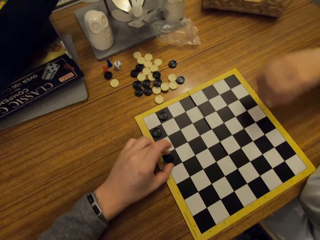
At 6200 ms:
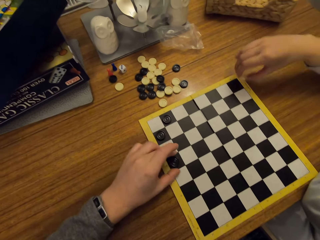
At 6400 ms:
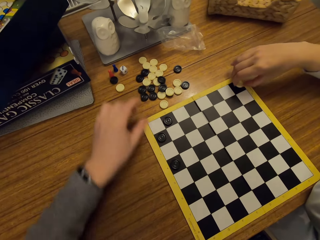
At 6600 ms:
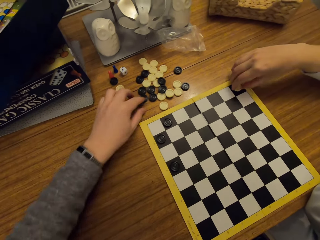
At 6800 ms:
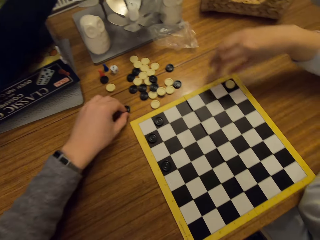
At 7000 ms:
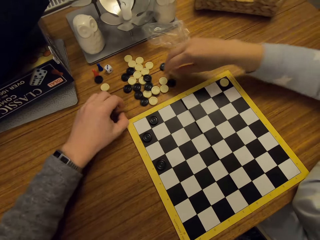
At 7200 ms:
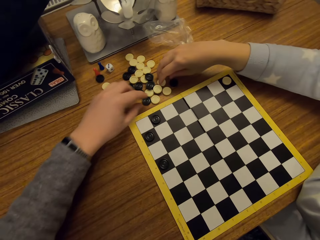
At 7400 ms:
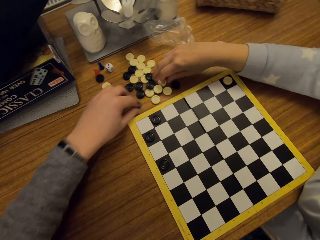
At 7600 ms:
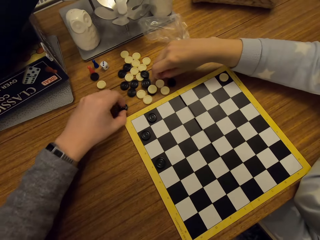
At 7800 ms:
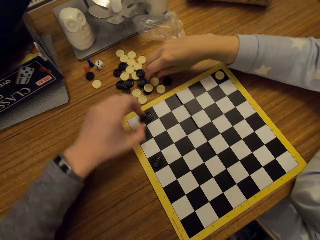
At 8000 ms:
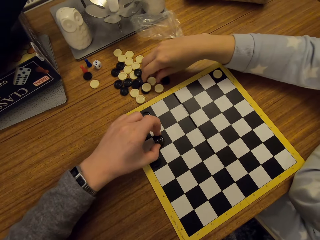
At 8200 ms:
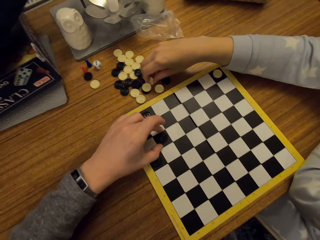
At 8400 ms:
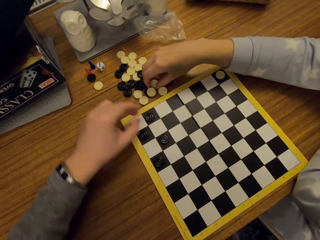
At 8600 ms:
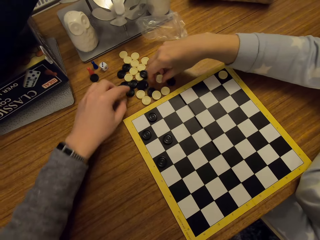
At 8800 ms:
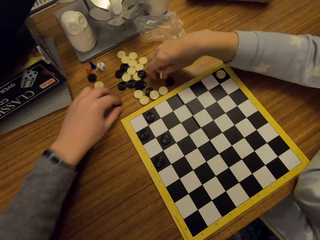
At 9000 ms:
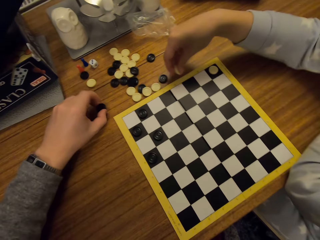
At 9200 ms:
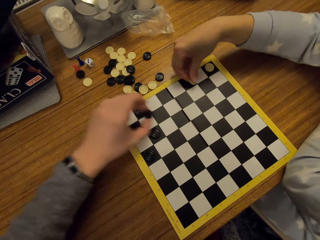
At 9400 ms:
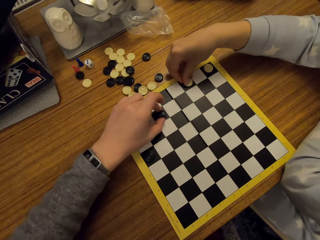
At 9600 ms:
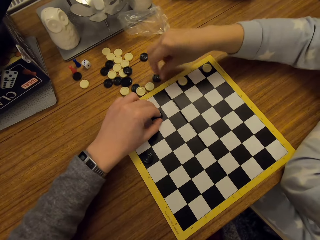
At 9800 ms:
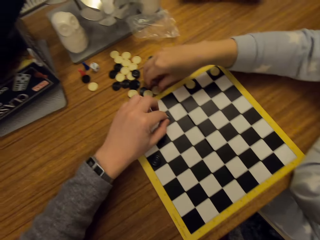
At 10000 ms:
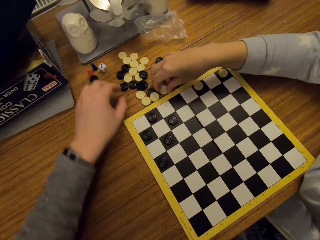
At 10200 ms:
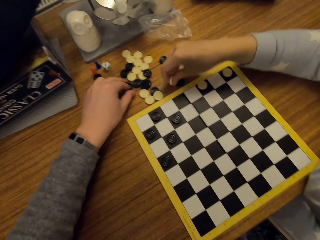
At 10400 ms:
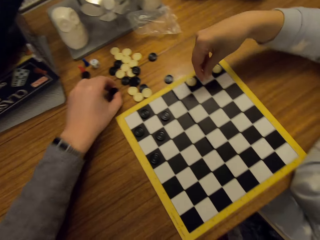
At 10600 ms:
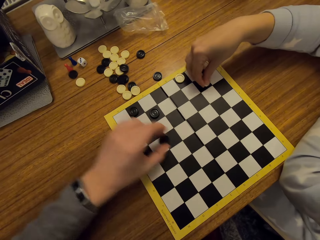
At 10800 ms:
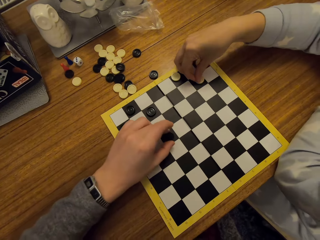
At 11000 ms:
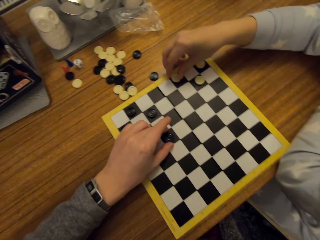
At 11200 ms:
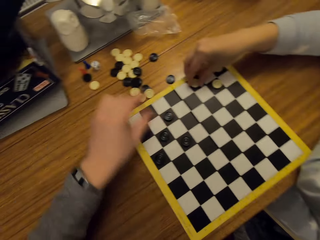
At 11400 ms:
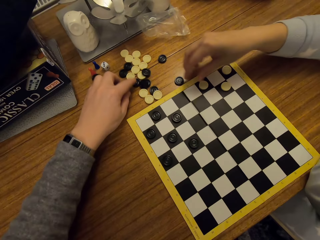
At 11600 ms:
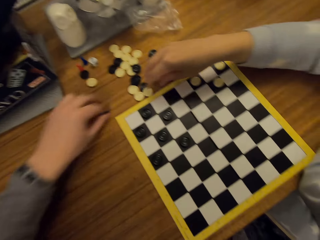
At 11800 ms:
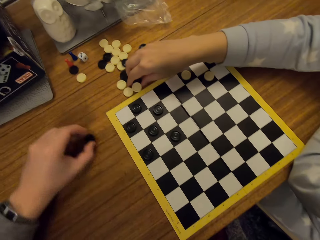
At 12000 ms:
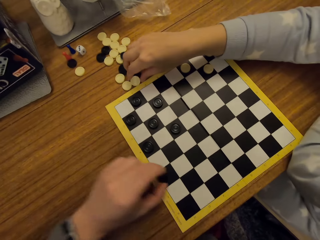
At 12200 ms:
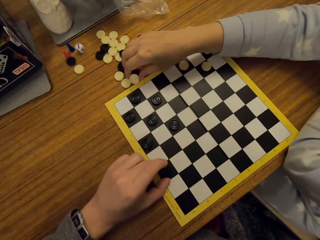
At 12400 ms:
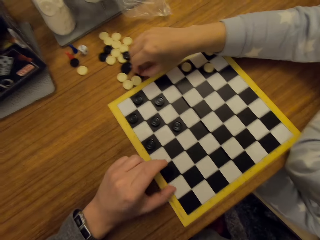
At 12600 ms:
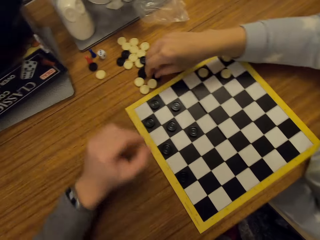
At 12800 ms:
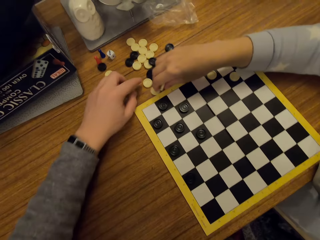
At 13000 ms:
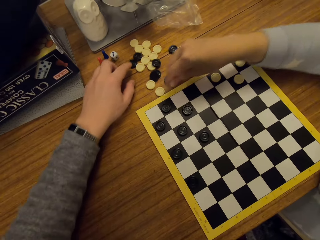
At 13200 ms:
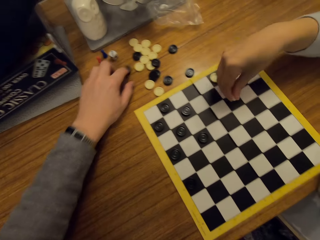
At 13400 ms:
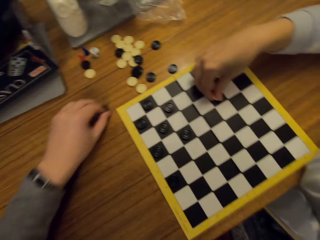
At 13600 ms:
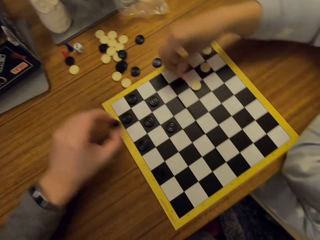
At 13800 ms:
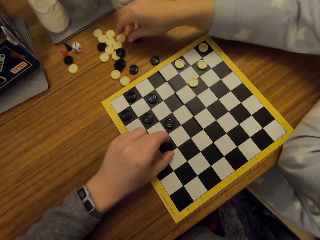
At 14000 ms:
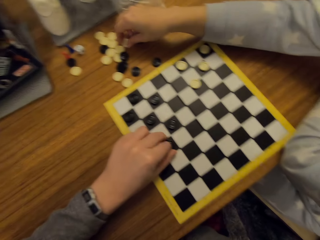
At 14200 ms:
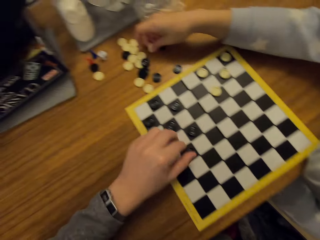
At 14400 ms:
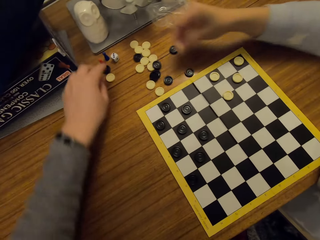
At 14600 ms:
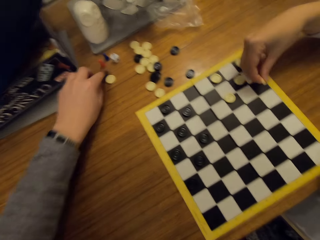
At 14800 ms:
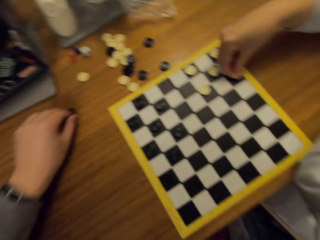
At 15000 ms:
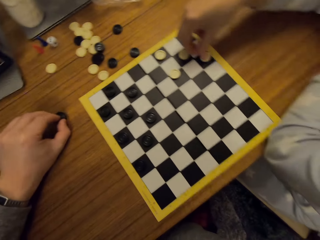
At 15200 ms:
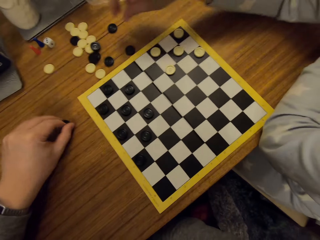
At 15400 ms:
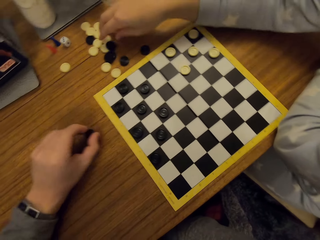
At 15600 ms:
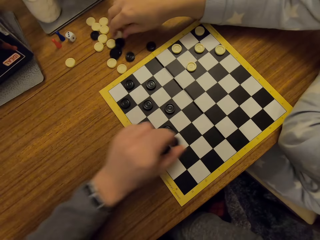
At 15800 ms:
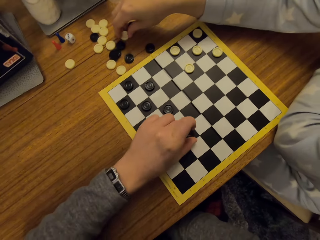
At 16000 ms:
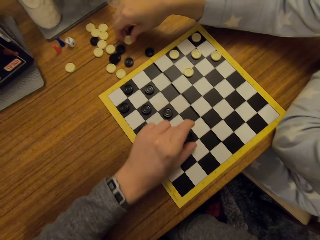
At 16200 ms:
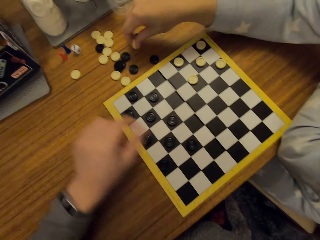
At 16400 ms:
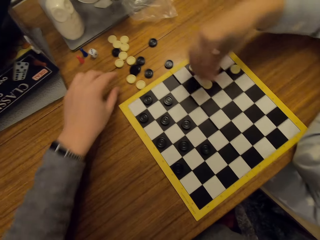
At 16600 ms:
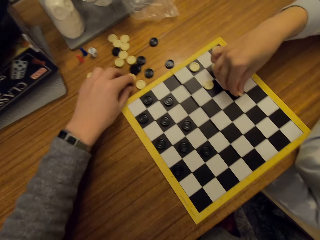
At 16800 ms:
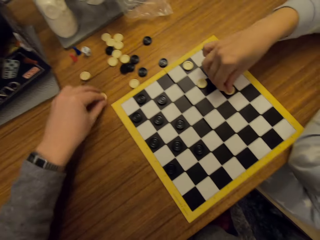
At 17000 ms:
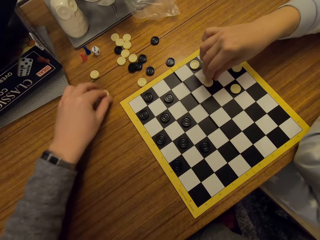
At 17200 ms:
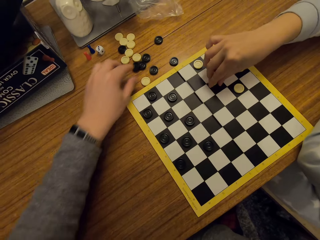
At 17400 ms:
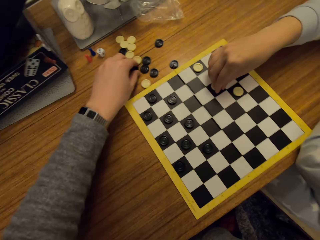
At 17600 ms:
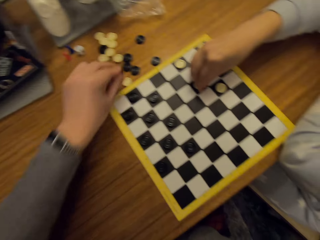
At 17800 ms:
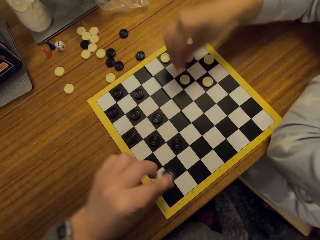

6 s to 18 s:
The camera wearer lifts a button or disc. They put the disc on the board. A woman puts the disc on the board. The camera wearer takes a disc. The woman takes a disc. The camera wearer puts the disc on the board. They take a disc. The woman puts the disc on the board. The camera wearer puts the disc on the board. The woman picks up a button. The camera wearer puts a button down. They take a disc. The woman puts the disc on the board. The camera wearer puts the button down. They move a button. They take a disc. They put the disc on the board. The woman takes a disc and puts the disc on the board. The camera wearer puts the disc on the board. The woman picks up a button and puts the disc on the board. The camera wearer moves a button. They take a disc. They put the disc on the board. The woman takes a disc and puts the disc on the board.

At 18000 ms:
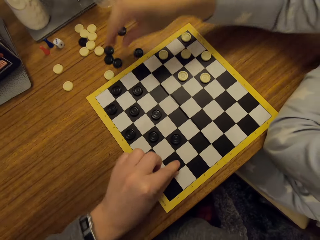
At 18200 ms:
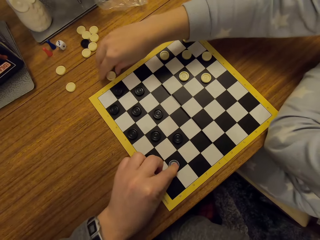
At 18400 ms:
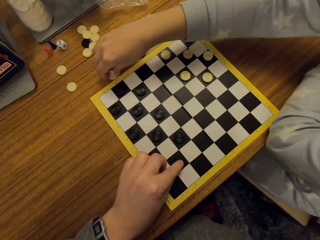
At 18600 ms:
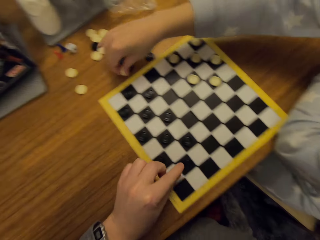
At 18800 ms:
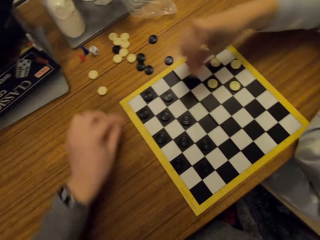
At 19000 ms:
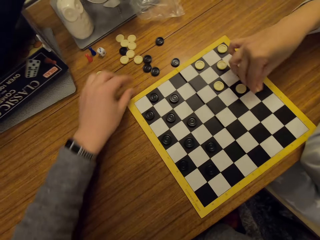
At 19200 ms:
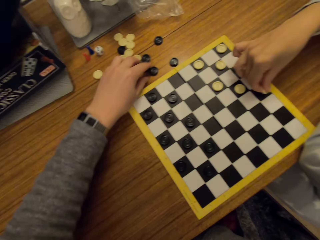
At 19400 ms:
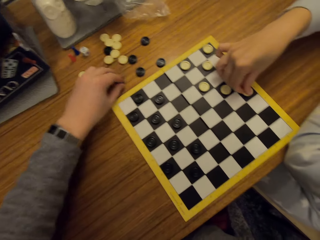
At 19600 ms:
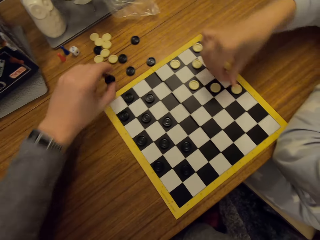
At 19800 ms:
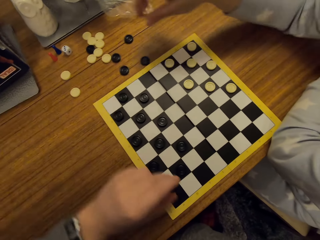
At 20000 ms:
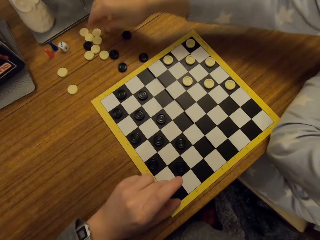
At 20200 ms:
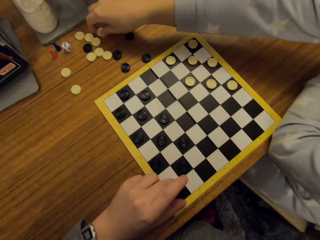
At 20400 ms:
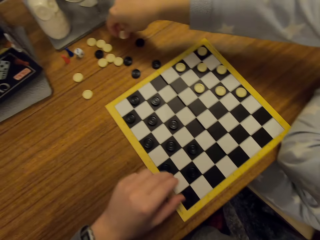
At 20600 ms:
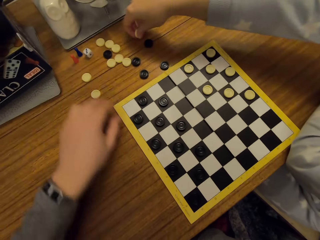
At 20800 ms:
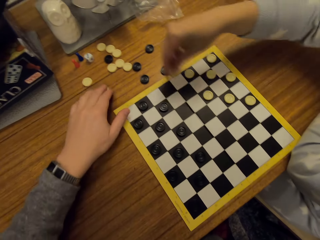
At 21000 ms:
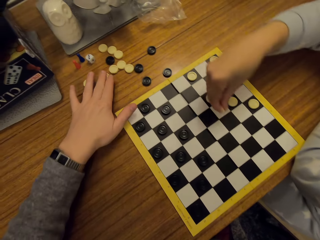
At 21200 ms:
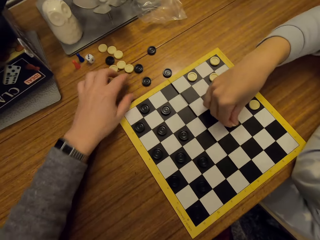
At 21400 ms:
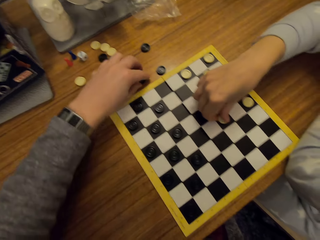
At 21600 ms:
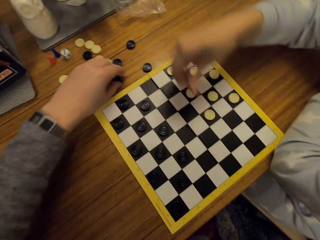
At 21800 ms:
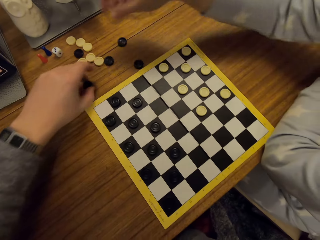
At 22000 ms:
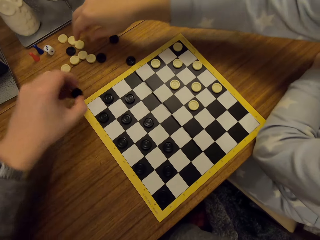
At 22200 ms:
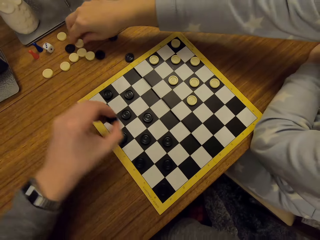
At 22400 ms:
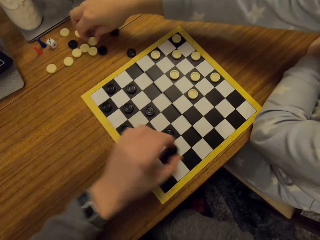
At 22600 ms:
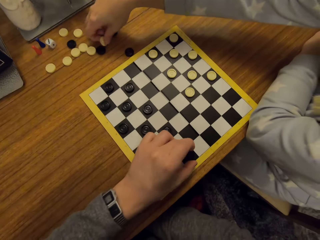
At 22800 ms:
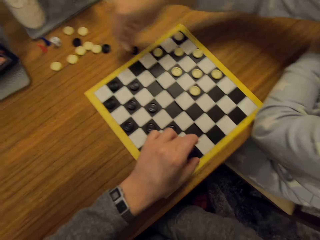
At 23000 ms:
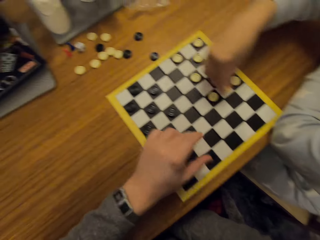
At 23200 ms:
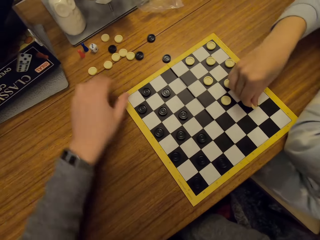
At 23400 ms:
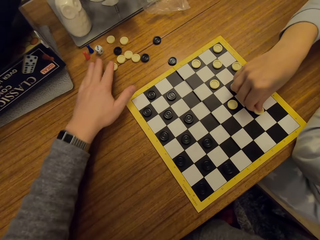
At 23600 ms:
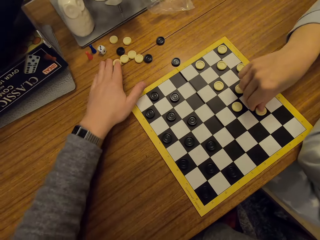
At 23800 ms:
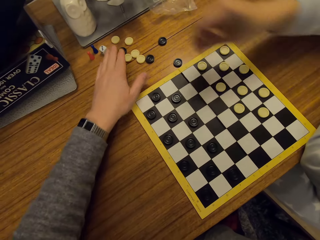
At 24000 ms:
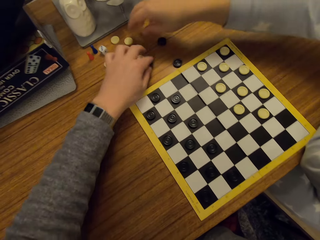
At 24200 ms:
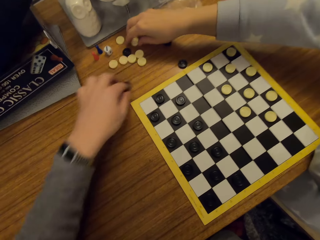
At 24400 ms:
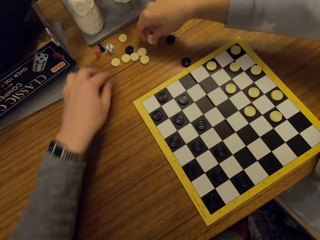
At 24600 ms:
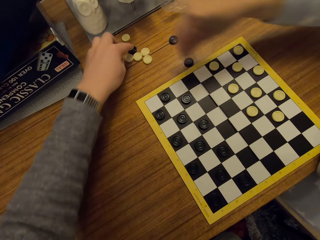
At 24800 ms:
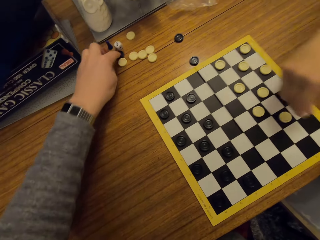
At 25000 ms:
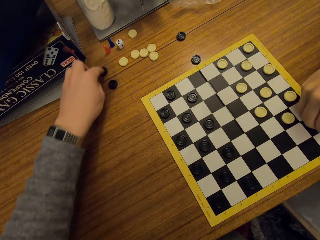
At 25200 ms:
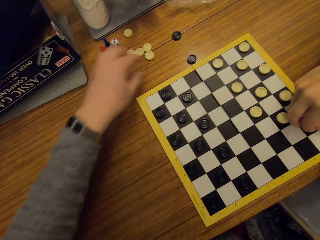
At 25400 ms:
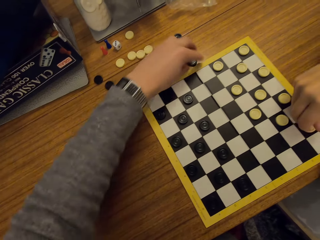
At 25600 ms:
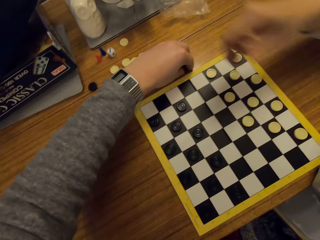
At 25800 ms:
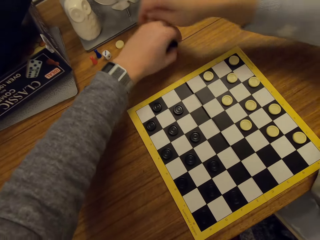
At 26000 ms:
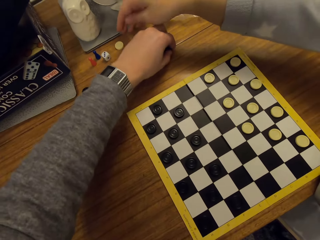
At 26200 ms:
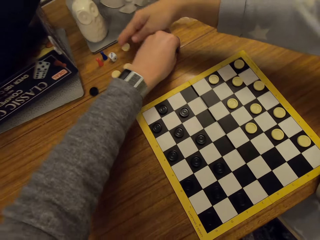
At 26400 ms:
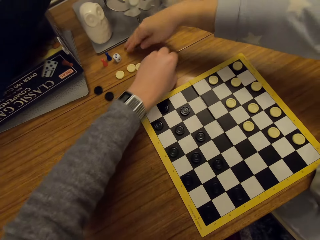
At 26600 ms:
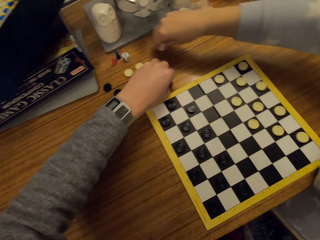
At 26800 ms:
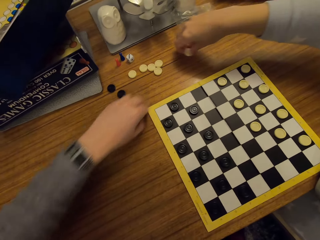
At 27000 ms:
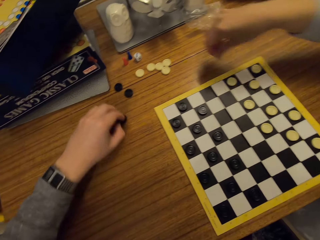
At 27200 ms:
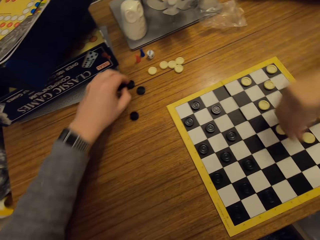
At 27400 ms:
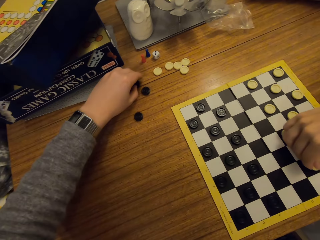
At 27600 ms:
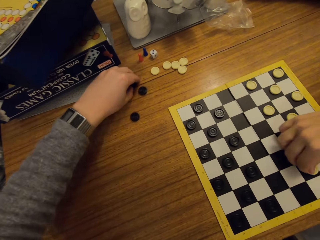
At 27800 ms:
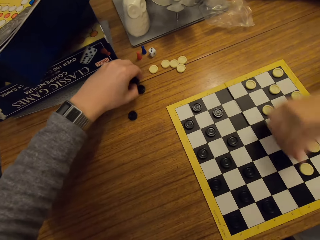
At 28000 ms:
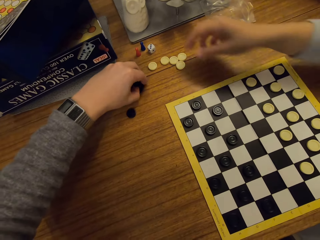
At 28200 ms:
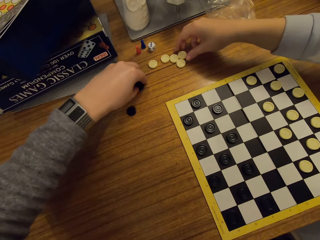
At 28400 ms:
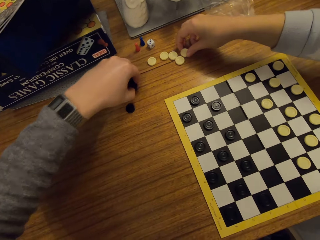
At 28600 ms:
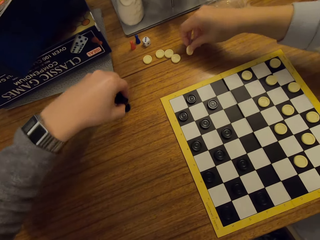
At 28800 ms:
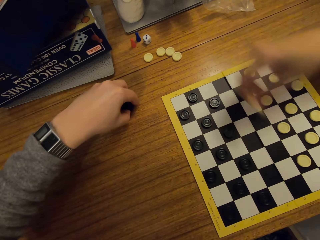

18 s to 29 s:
The camera wearer takes a disc or button. They put the disc on the board. A woman takes a disc and puts the disc on the board. The camera wearer takes a disc and puts the disc on the board. The woman takes a disc. The camera wearer moves a button. The woman puts the disc on the board. The camera wearer takes a disc and puts the disc on the board. The woman takes a disc and puts the disc on the board. The camera wearer moves the discs on the table. The woman takes a disc and puts the disc on the board. The camera wearer takes a disc. They move a button. The woman takes a disc and puts the disc on the board. The camera wearer lifts a button. They collect the discs.
